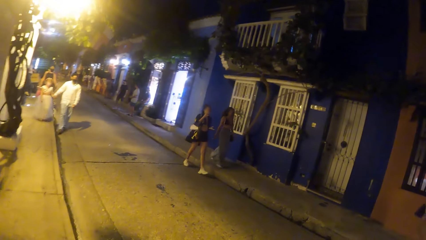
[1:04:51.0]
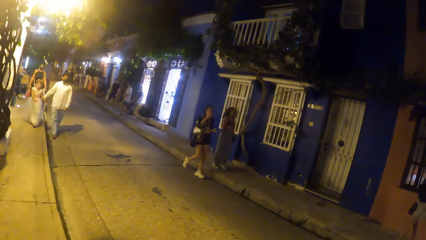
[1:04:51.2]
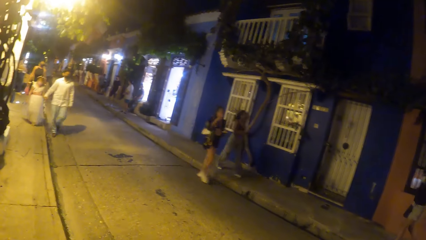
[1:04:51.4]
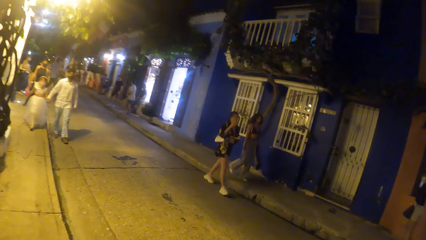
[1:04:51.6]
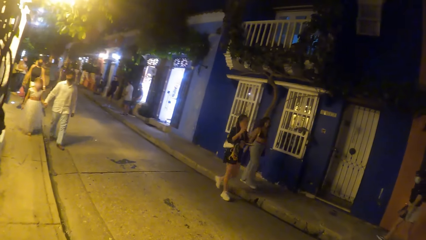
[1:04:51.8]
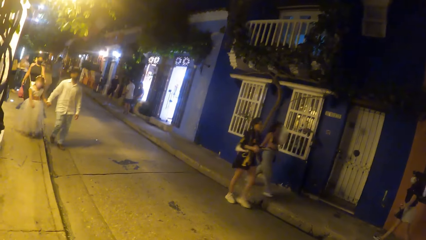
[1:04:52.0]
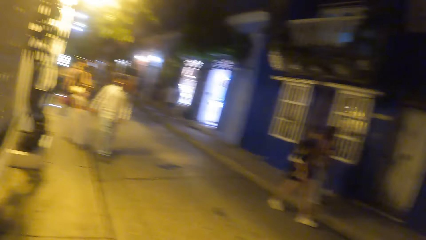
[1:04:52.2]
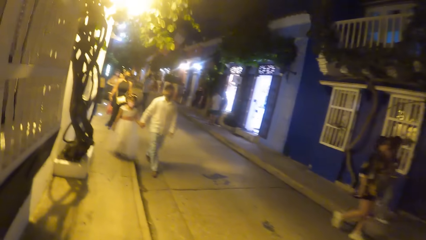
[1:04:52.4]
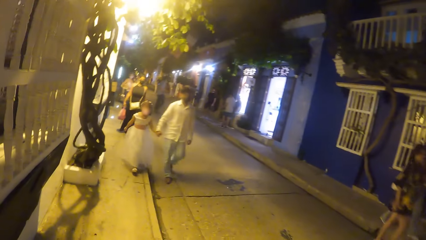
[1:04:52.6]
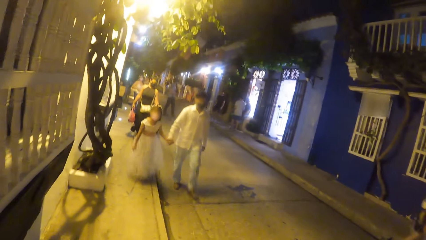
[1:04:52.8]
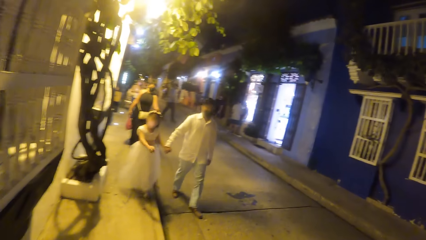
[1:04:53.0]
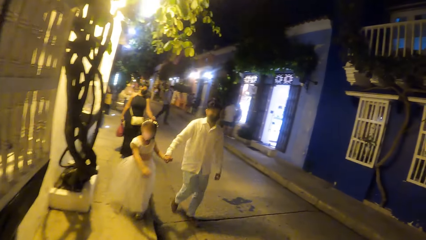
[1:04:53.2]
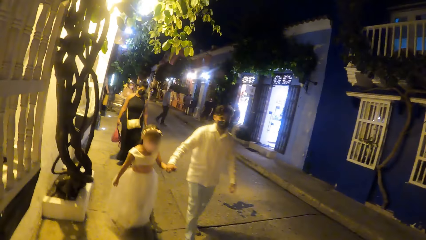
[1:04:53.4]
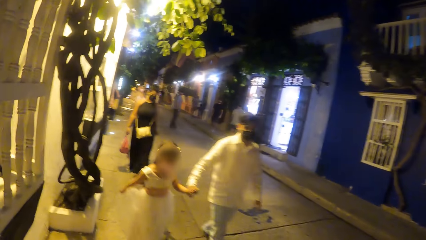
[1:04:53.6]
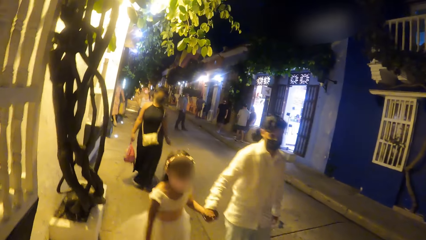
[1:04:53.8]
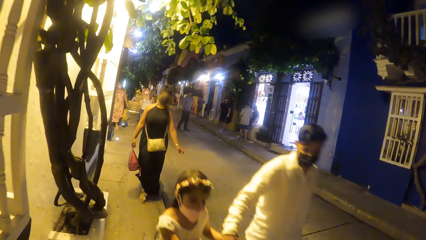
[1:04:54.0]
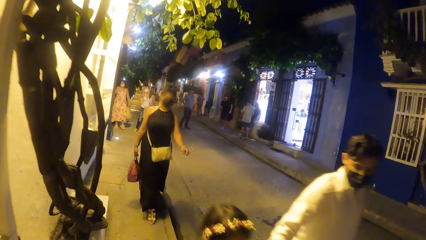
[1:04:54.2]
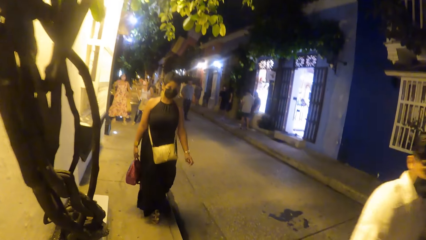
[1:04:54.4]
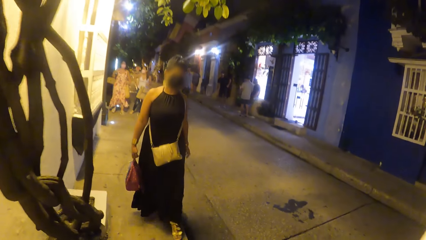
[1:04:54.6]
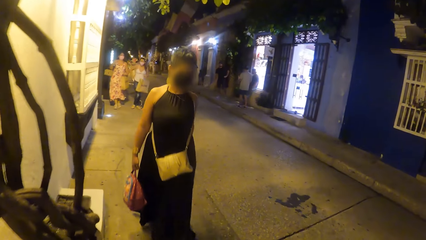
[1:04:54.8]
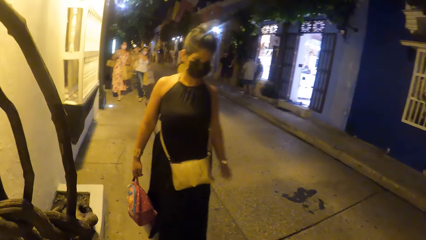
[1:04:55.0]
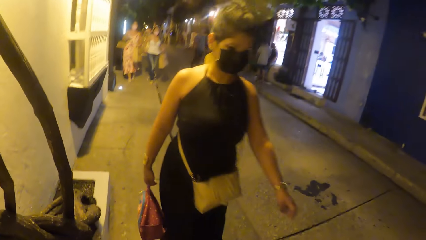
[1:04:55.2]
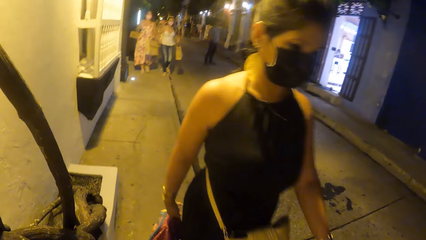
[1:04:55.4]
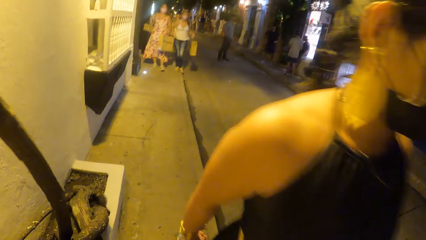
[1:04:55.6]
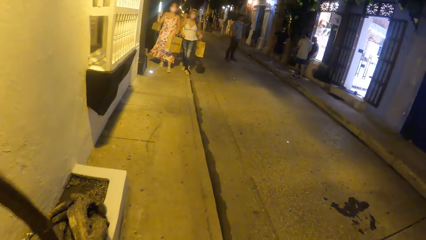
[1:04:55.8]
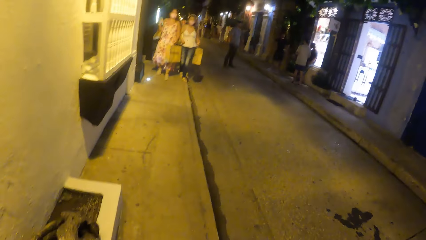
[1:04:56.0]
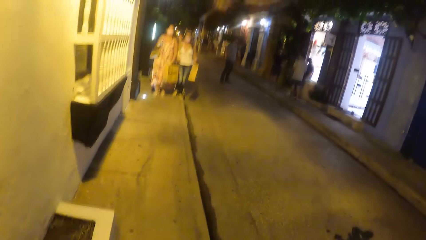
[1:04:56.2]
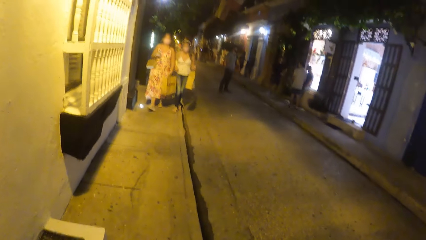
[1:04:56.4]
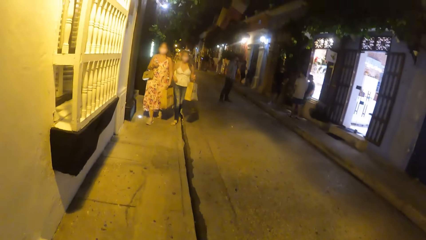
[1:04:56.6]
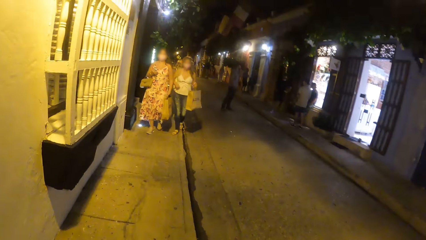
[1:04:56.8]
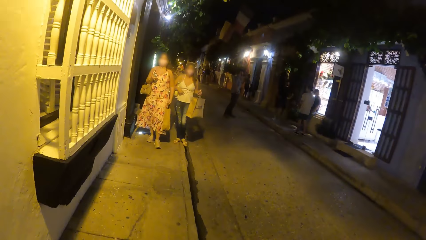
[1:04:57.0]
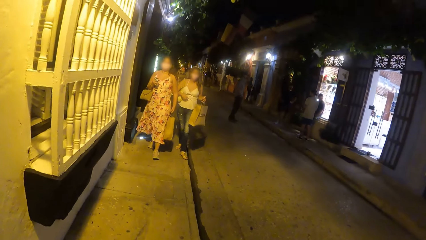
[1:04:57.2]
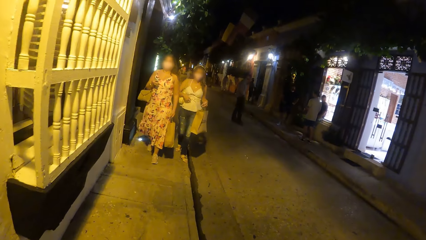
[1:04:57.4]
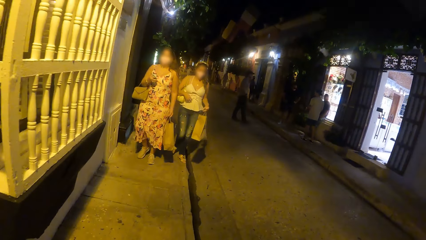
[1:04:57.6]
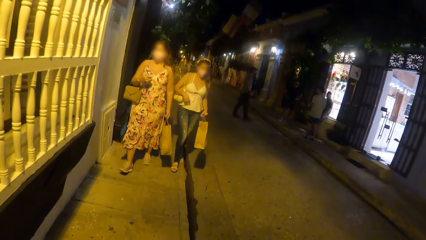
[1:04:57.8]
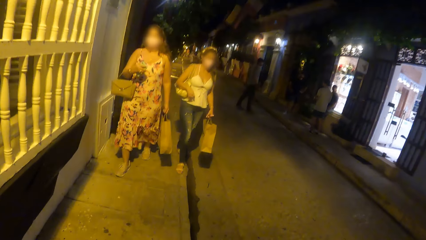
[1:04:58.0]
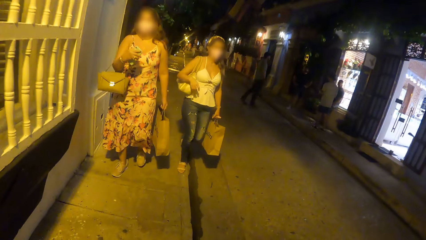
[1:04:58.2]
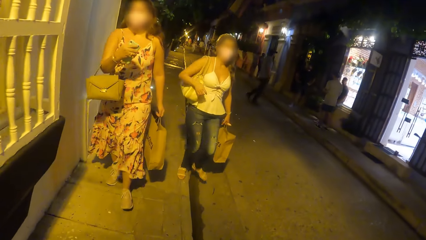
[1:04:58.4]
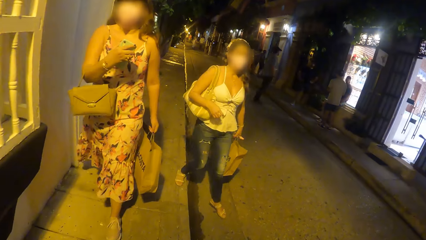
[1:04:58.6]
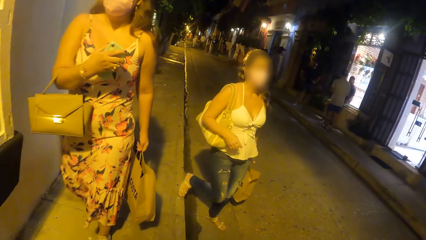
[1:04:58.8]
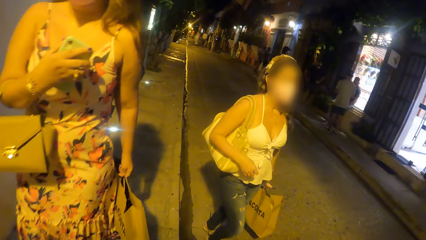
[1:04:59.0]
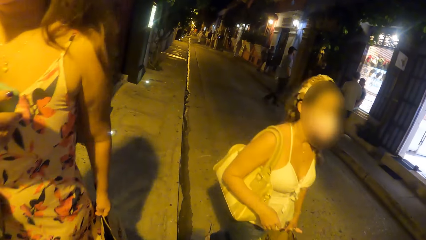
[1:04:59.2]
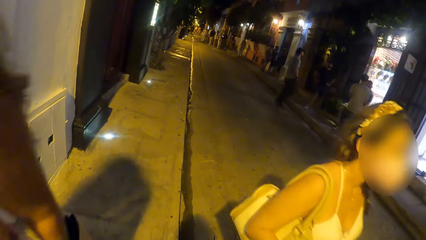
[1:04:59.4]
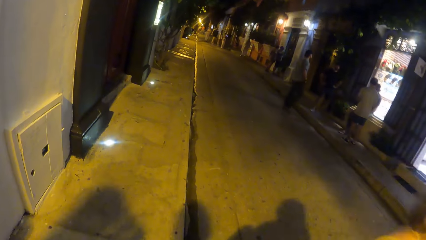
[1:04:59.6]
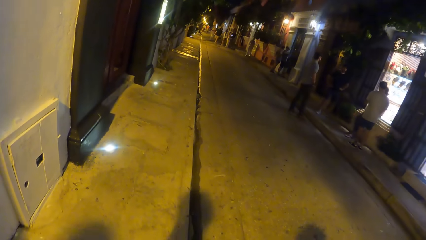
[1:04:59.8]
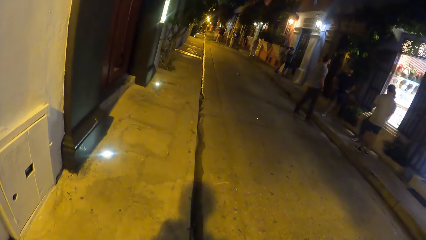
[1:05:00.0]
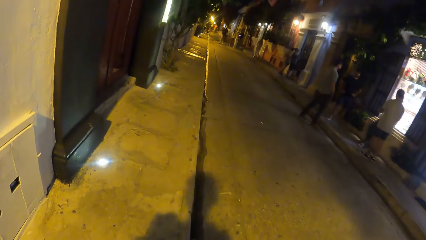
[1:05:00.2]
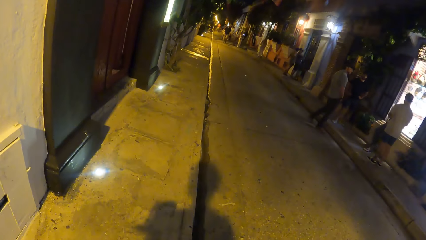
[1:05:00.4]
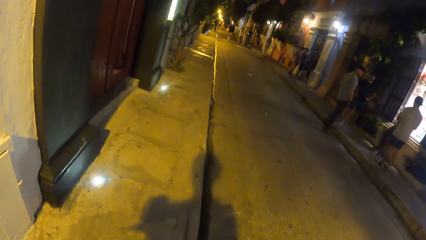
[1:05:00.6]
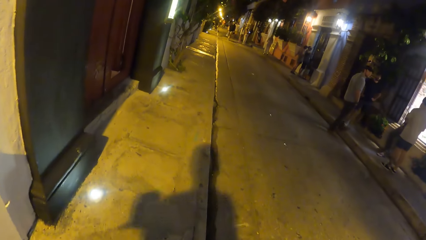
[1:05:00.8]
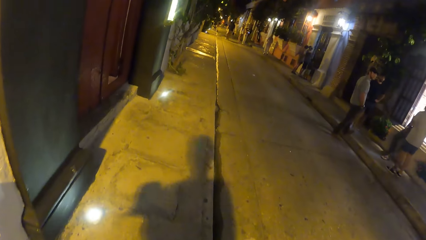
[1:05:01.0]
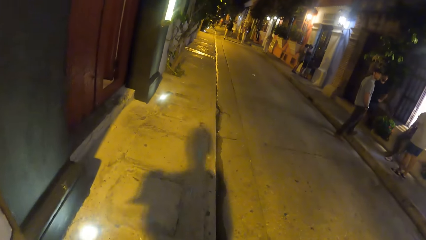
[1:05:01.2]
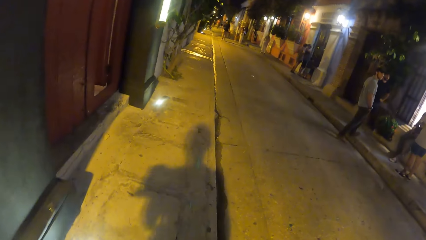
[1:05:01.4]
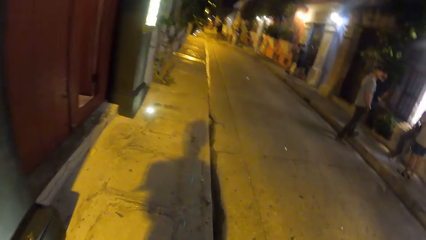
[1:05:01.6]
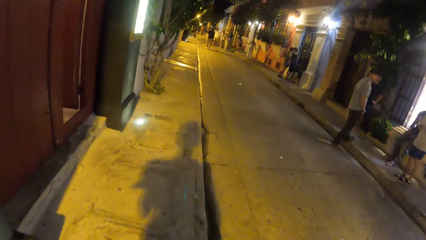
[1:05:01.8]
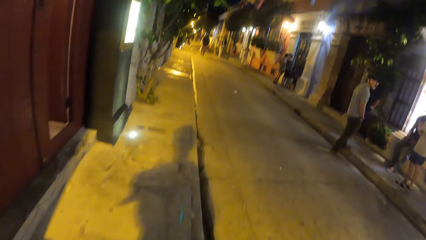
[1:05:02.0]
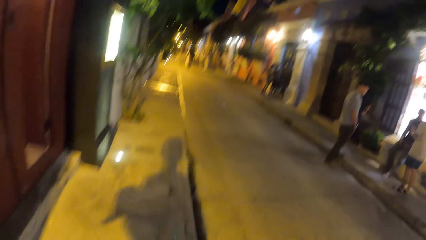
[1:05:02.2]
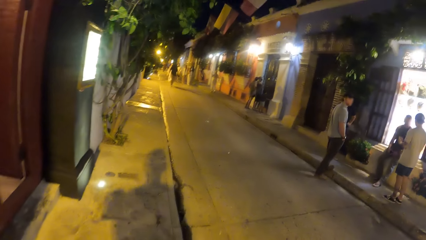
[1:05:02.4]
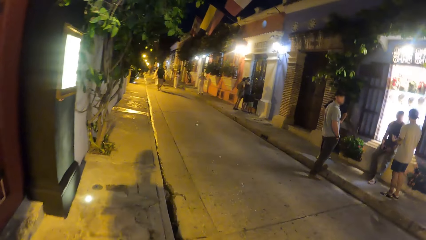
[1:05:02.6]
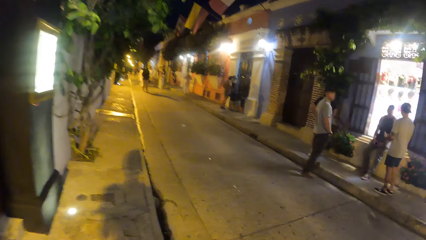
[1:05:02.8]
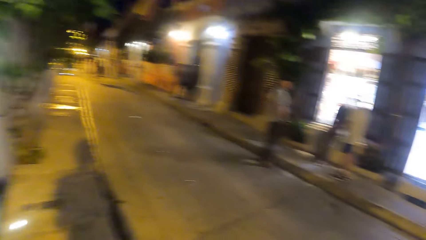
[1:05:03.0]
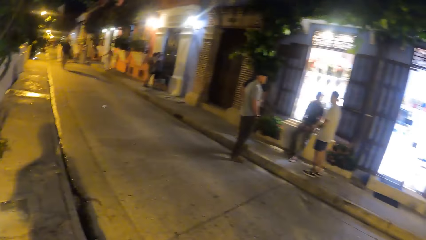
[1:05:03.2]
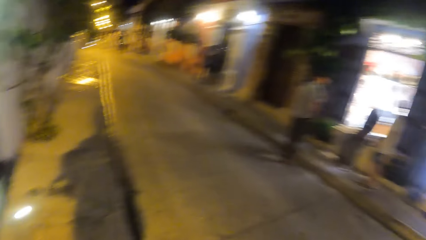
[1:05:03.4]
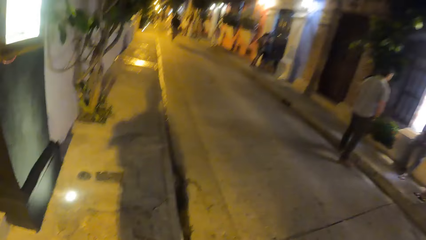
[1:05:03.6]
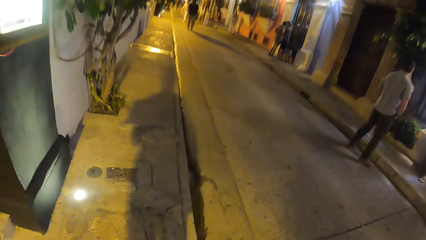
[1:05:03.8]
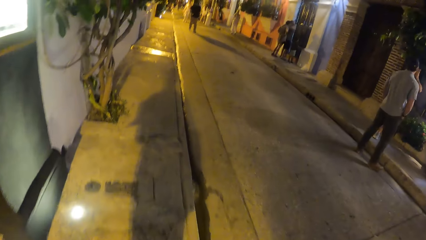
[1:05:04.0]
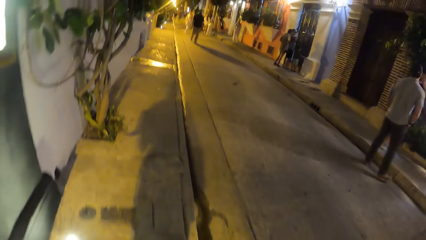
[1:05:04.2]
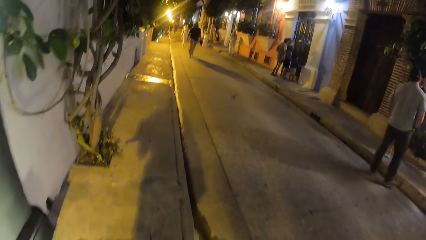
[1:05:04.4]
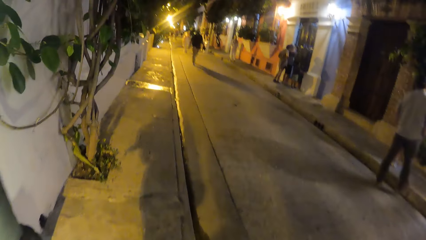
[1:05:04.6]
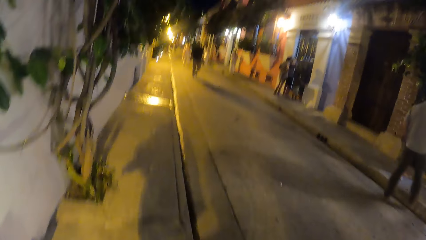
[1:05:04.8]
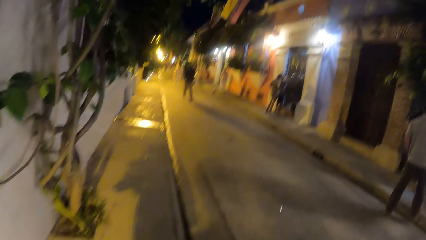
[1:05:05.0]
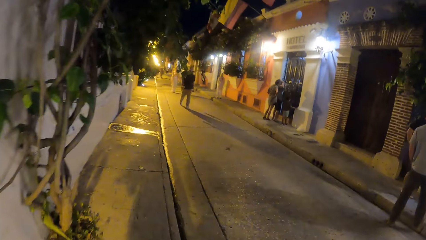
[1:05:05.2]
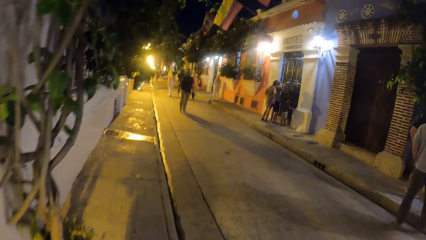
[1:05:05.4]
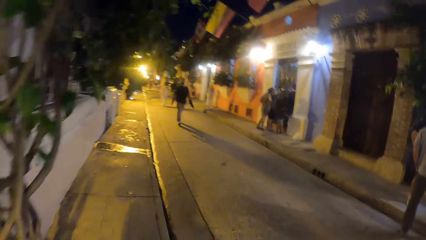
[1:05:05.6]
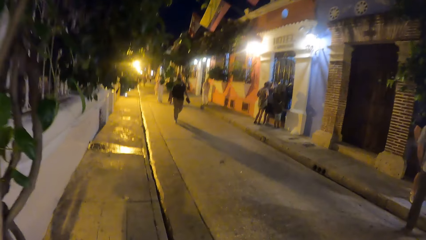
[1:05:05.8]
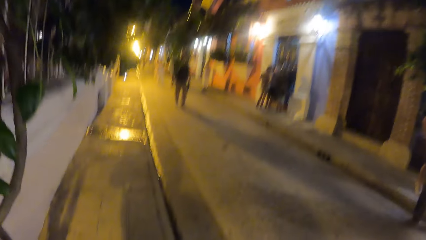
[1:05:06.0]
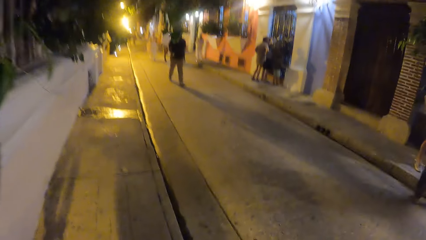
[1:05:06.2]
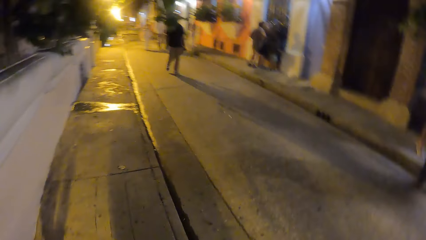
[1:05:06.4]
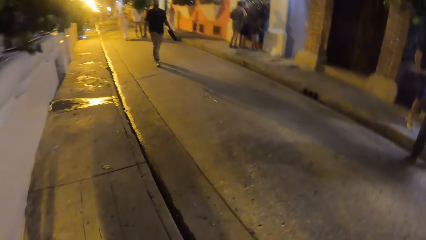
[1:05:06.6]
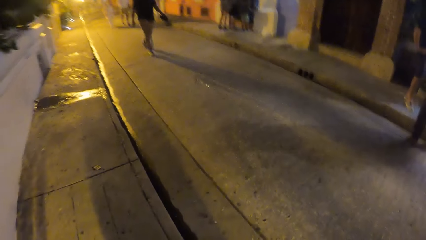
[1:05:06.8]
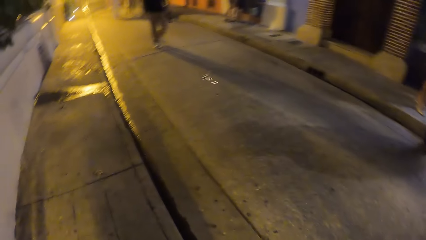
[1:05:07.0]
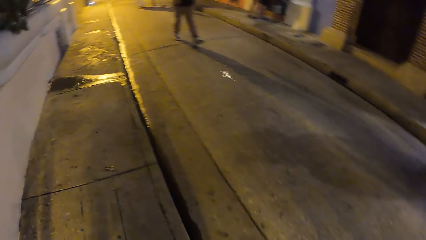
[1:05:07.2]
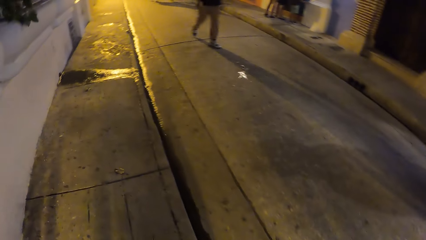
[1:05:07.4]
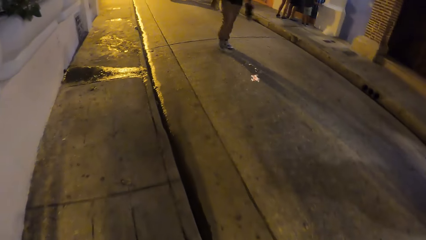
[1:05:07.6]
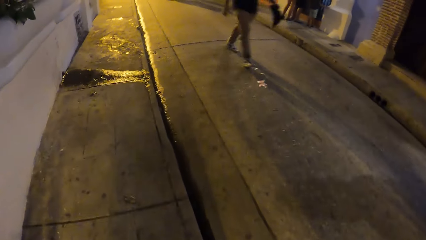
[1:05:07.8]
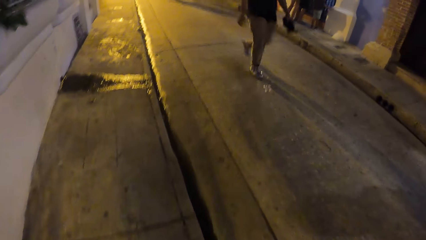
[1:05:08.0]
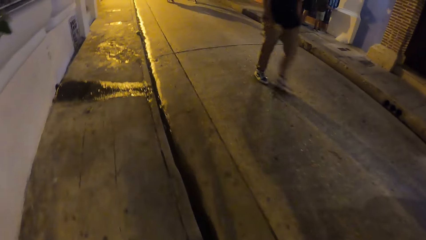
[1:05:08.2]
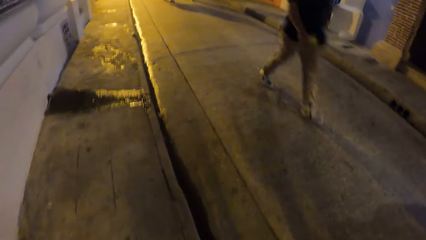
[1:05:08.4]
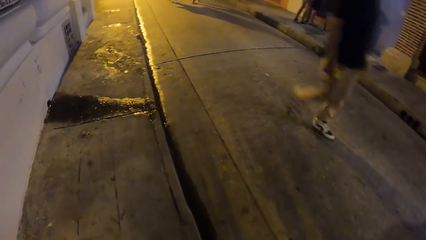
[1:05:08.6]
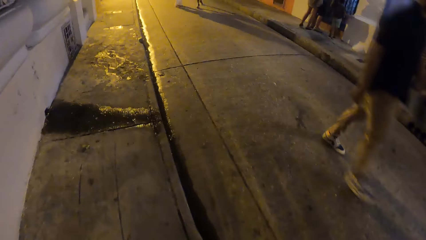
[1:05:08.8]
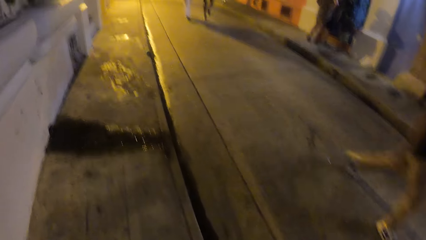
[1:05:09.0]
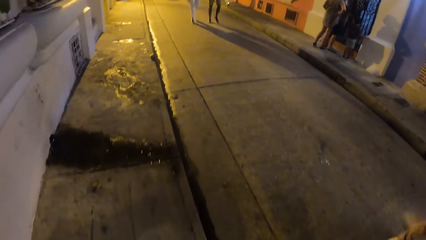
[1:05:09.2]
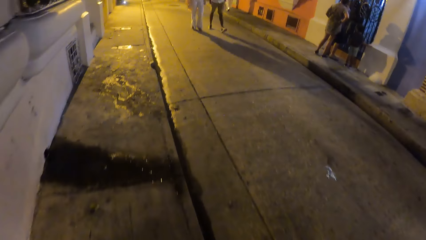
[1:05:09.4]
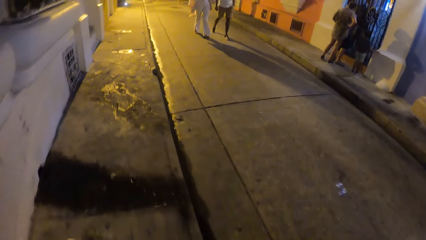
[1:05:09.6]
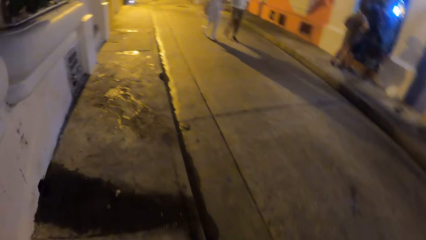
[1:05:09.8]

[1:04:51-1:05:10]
The camera wearer looks around. A man and a girl walk past them. A woman walks past them. The camera wearer walks on the pavement. Another woman and a third woman walk past them. The camera wearer looks around. They walk on the pavement.
